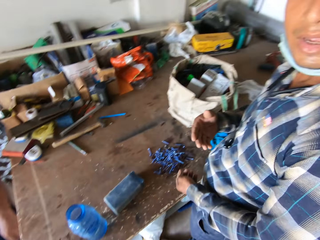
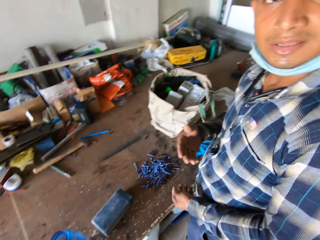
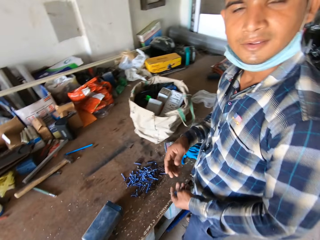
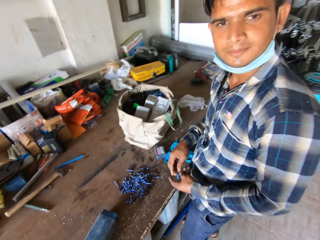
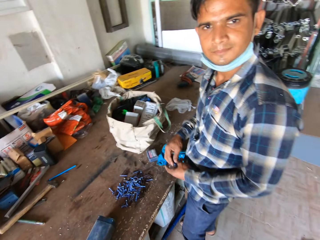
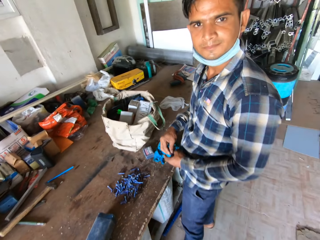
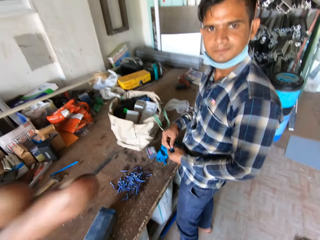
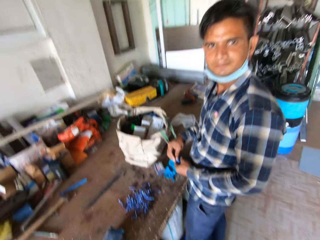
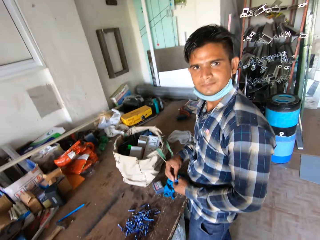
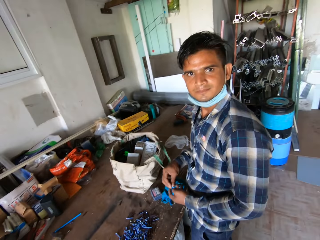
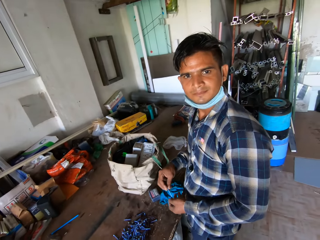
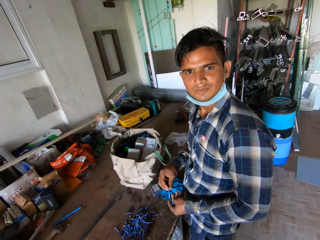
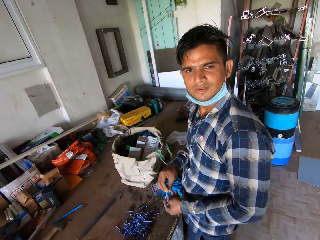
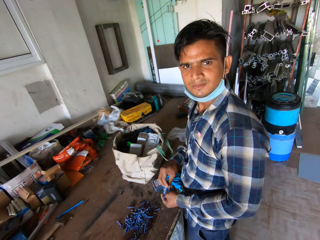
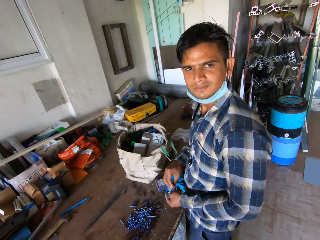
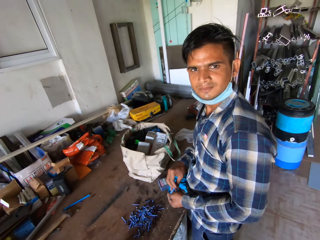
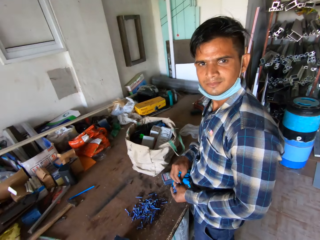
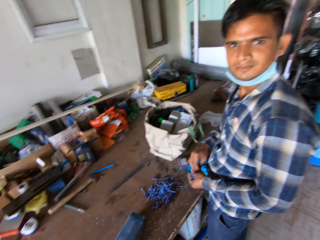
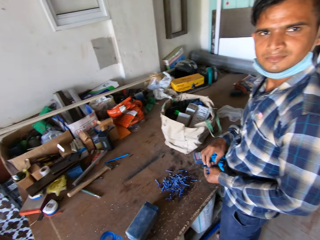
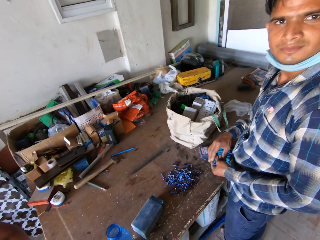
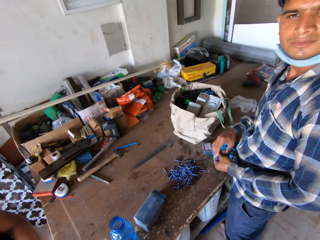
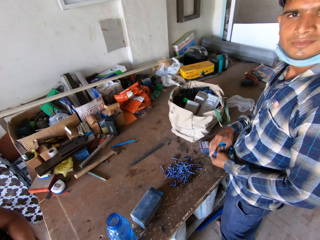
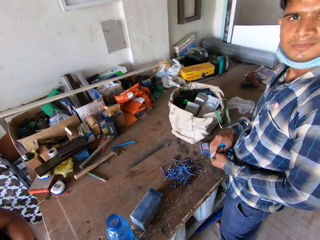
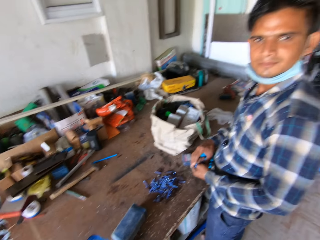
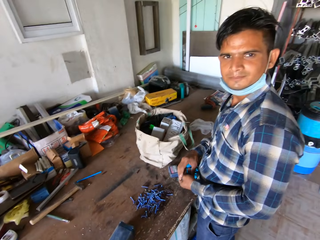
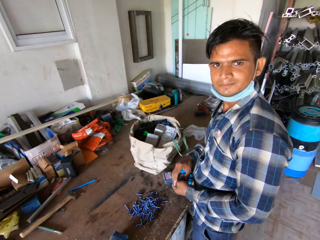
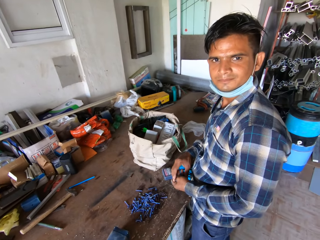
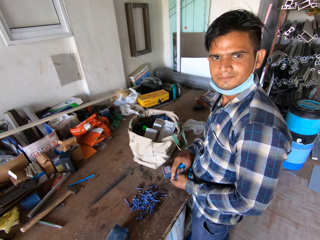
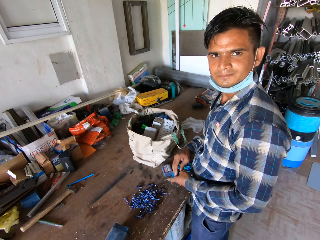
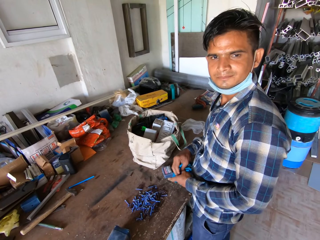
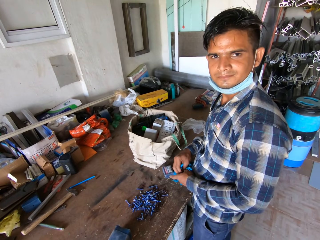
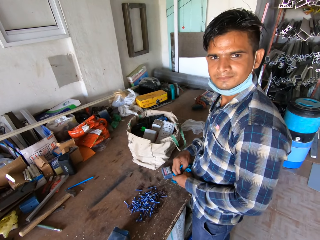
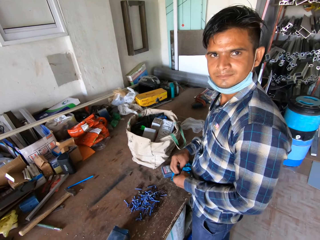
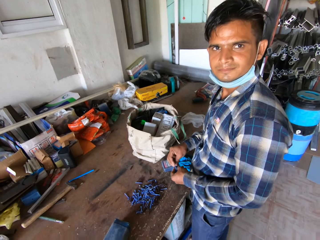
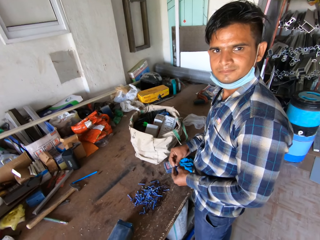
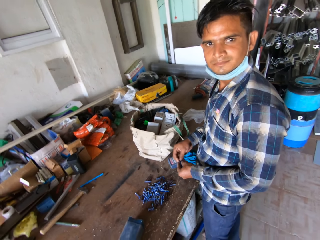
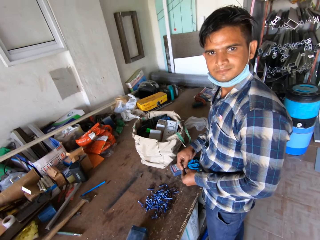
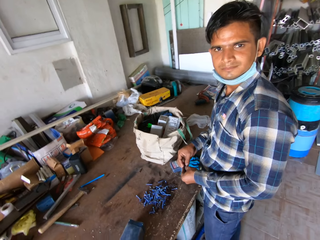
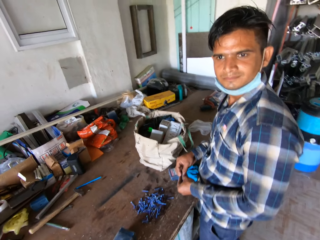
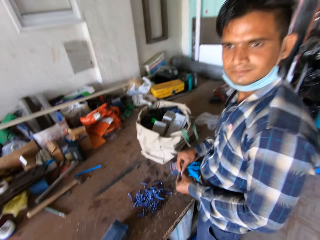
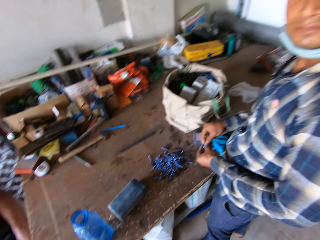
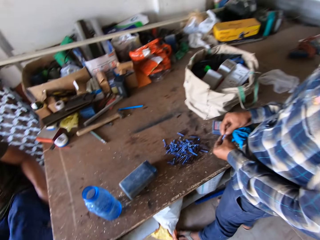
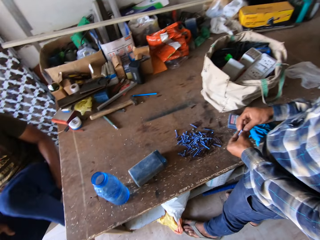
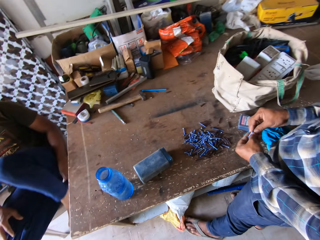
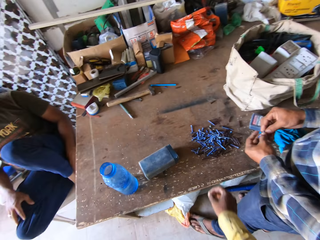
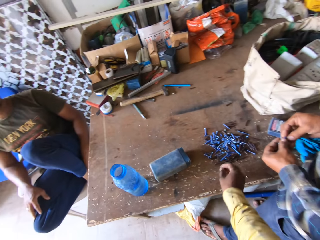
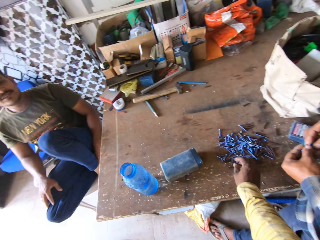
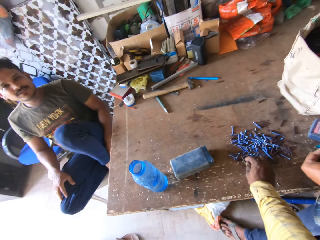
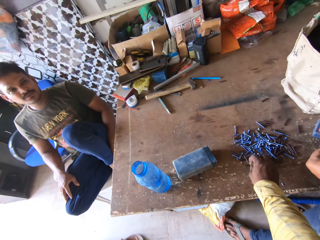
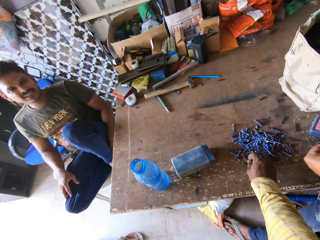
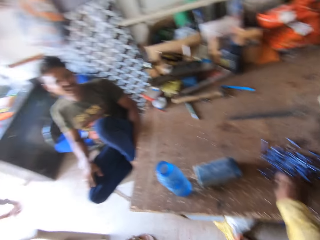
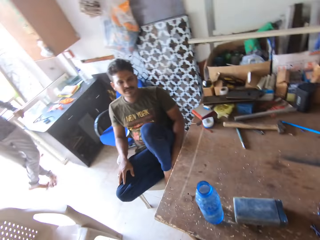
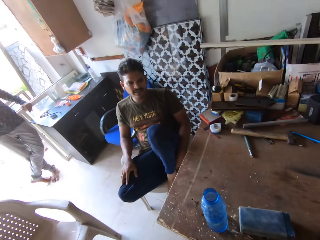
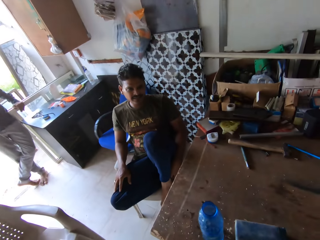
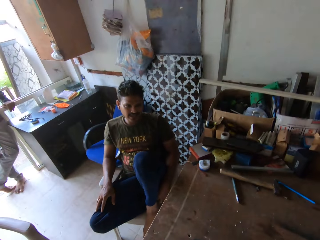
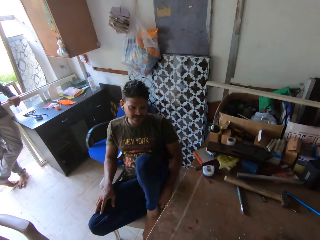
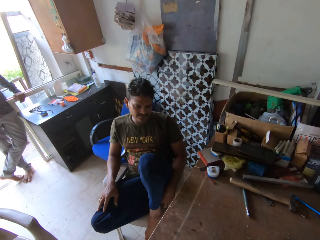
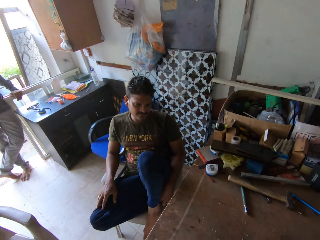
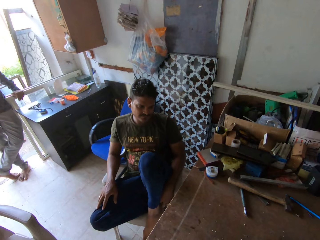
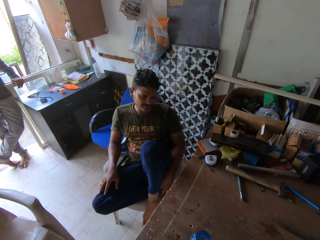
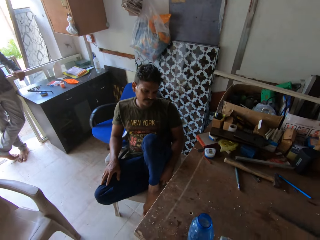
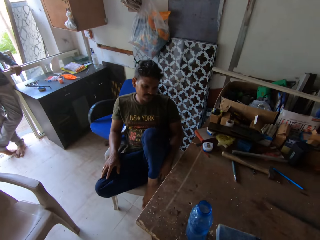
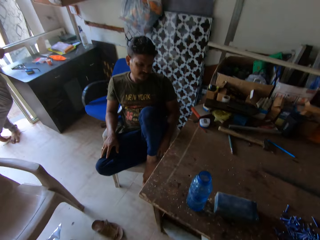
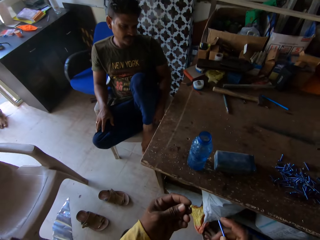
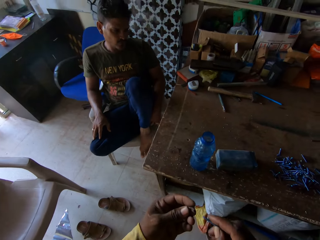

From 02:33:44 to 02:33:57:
The camera wearer looks at the table. They interact with a man. They look at the man. They pick up a nail with the right hand.

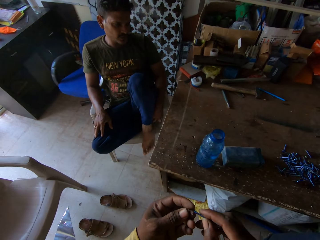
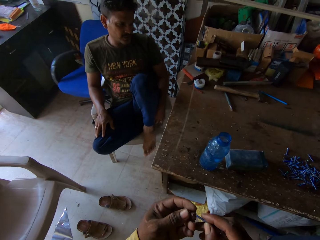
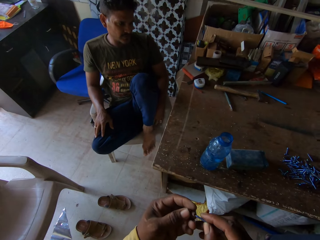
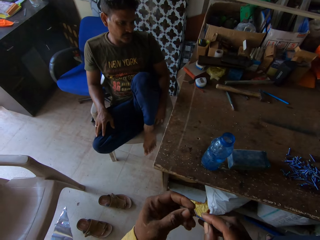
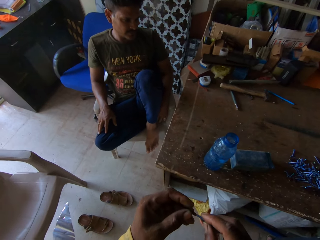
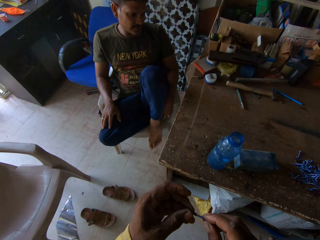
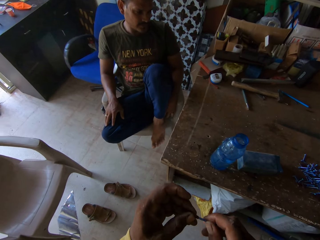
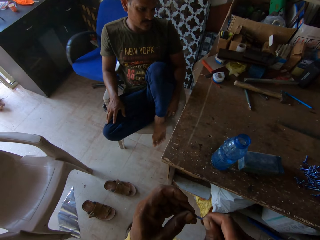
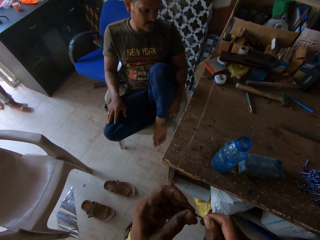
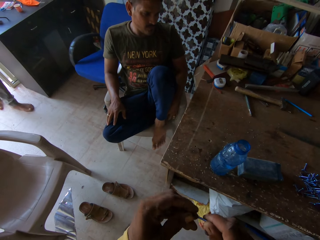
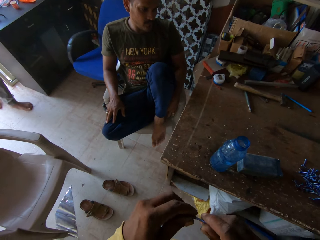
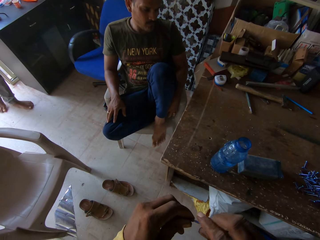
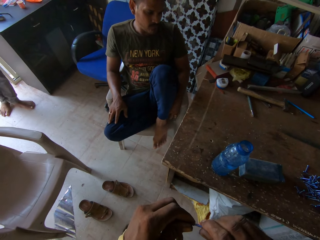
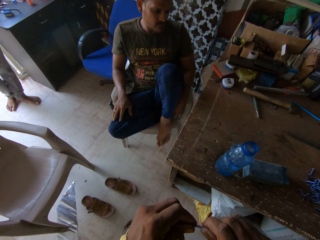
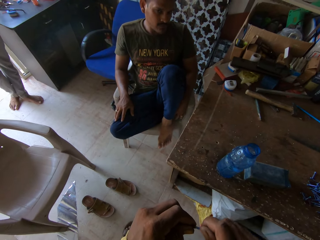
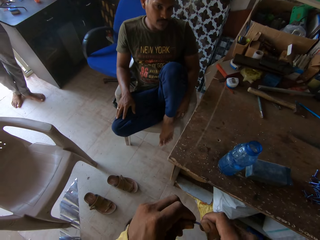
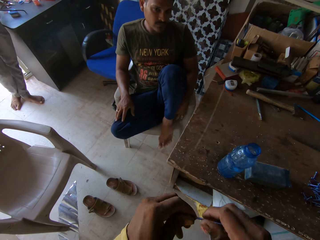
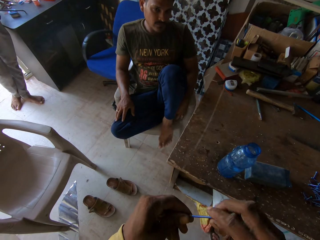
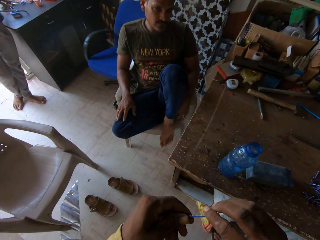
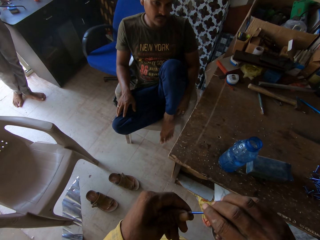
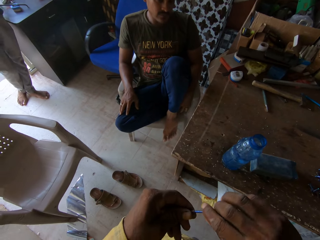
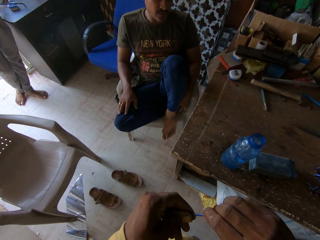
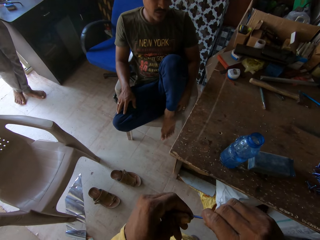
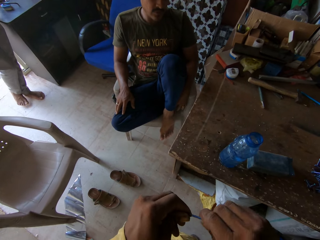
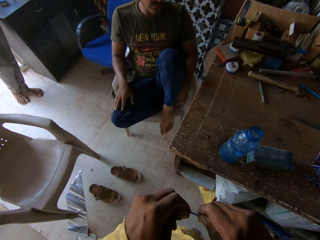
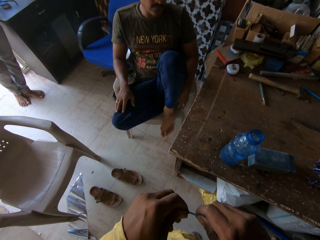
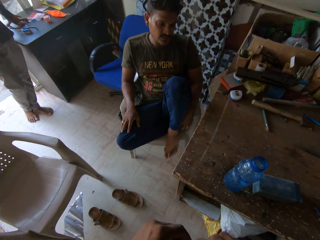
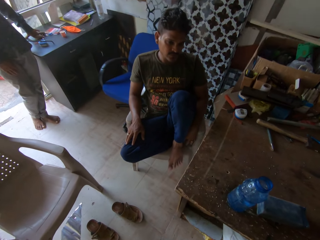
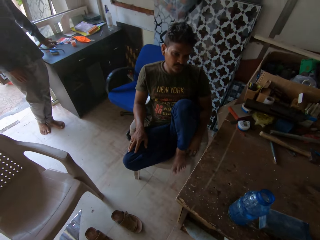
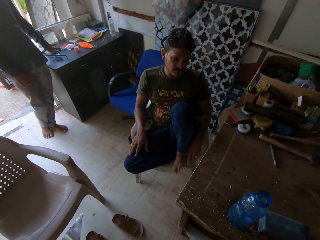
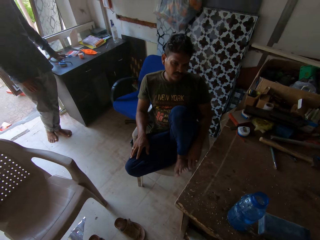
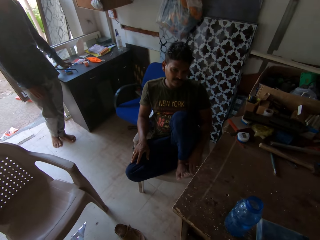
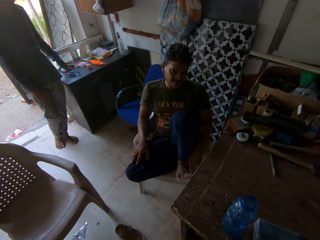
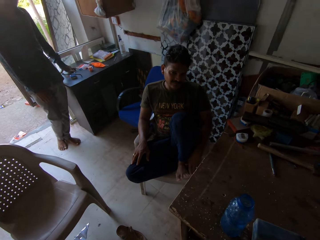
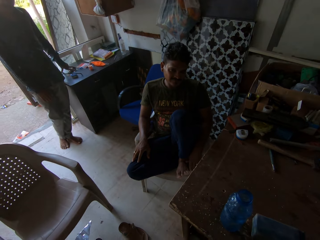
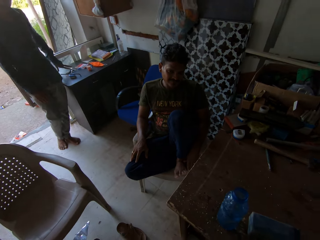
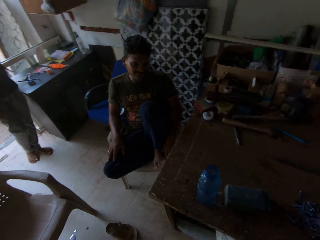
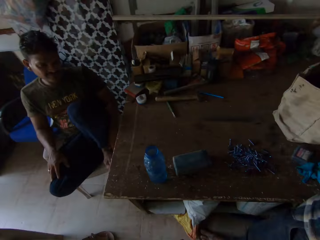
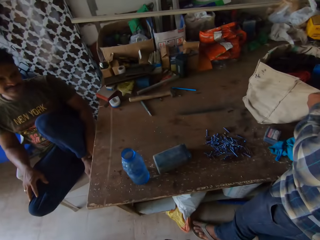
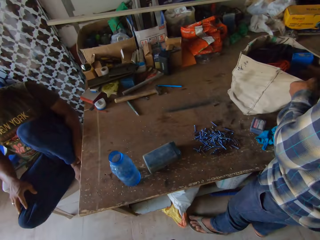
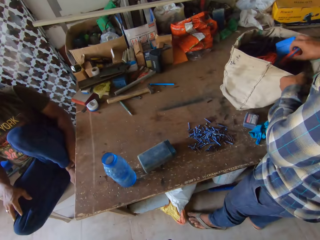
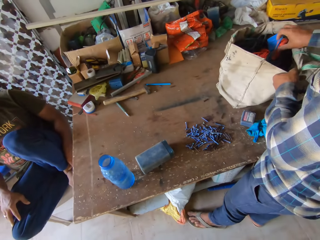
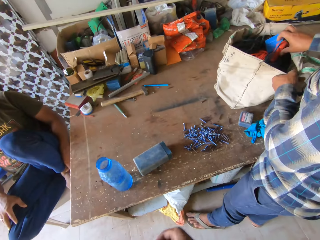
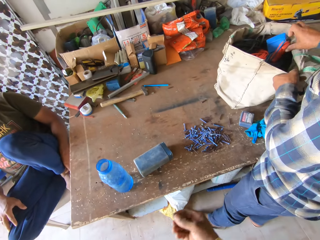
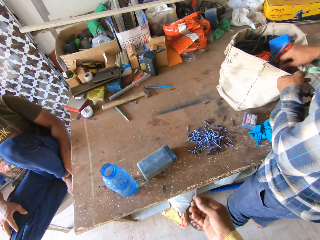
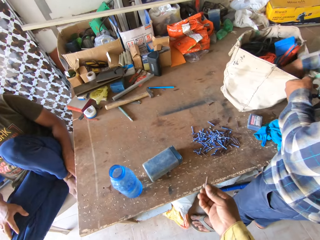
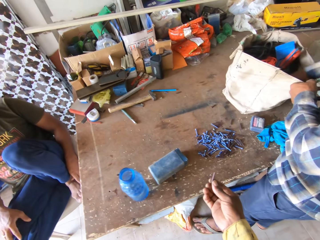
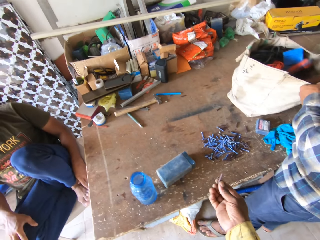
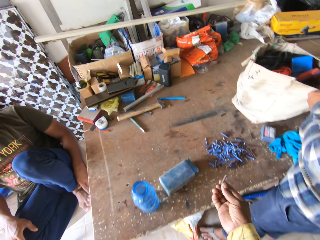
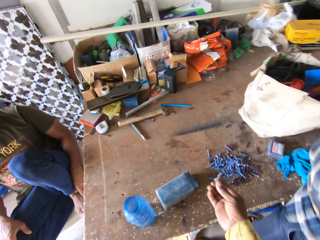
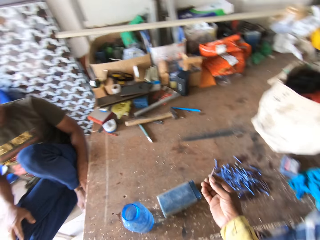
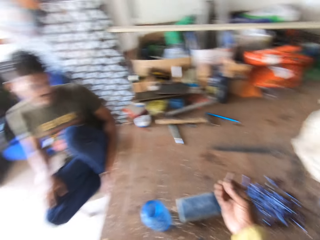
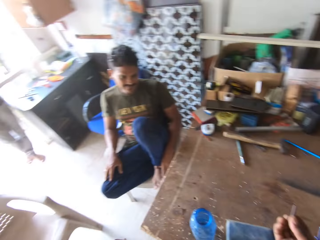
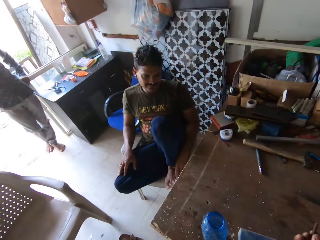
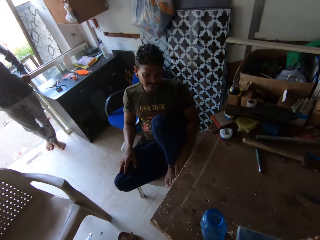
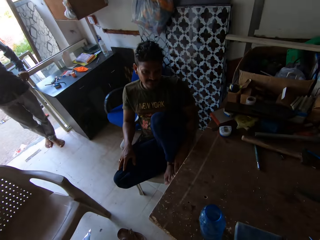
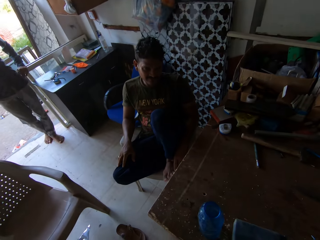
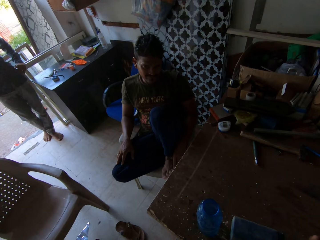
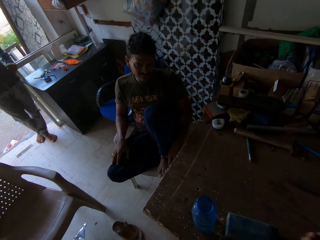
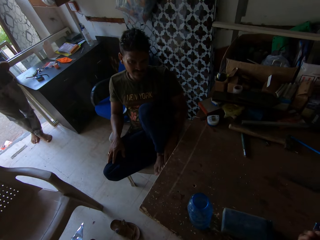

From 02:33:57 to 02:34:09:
The camera wearer holds a nail. They insert the nail on something in the left hand. They show a man something. They look at something.
